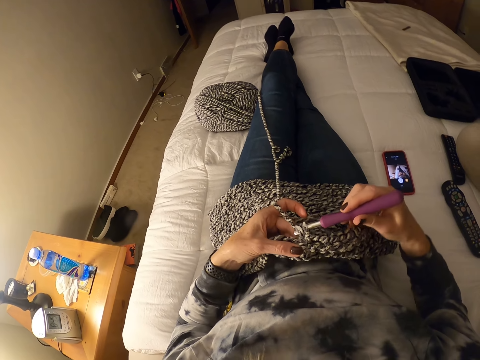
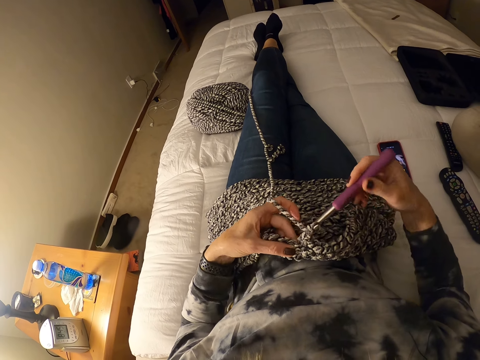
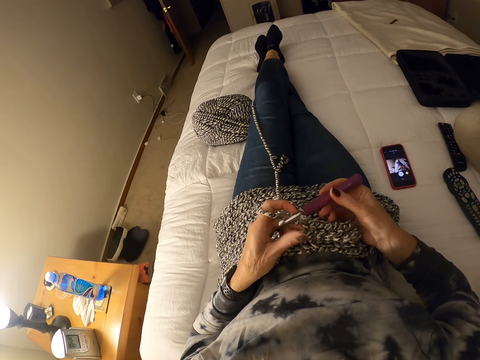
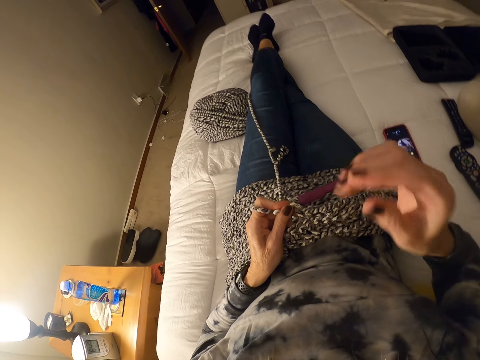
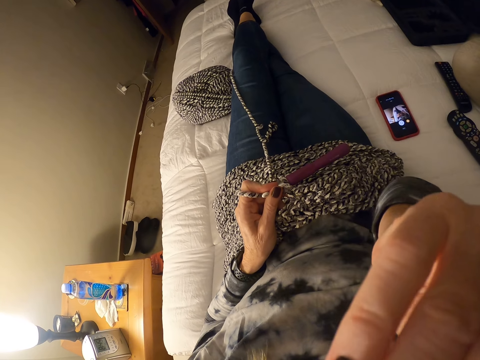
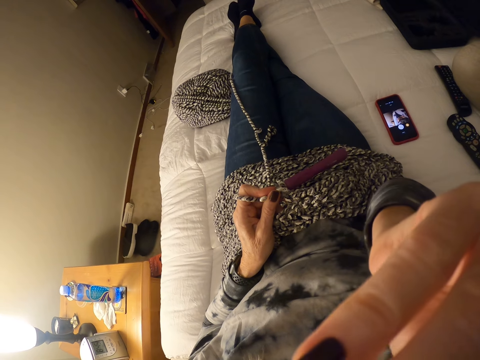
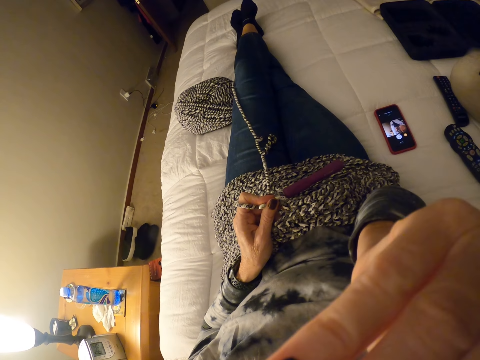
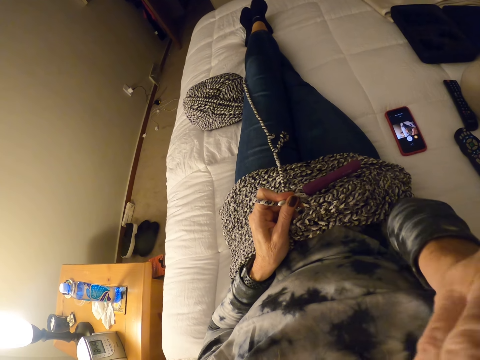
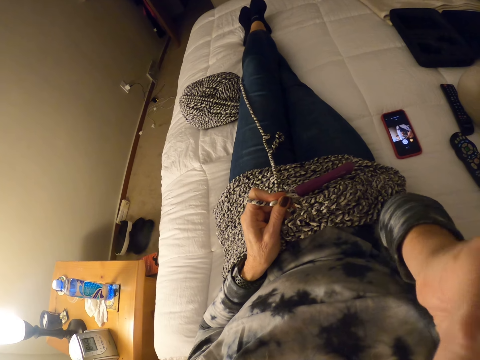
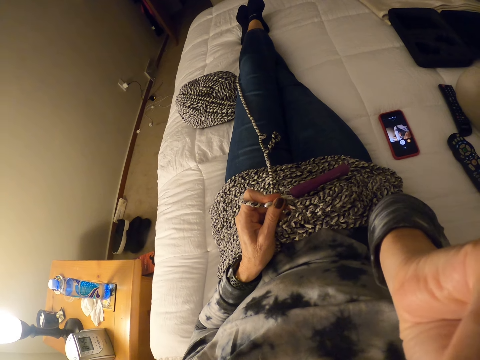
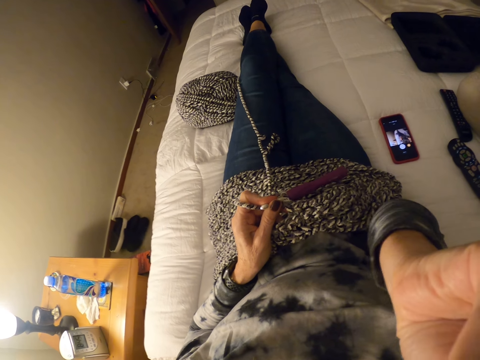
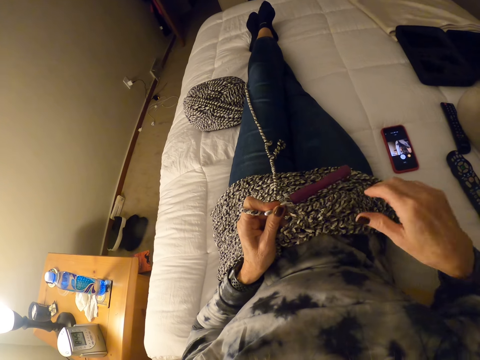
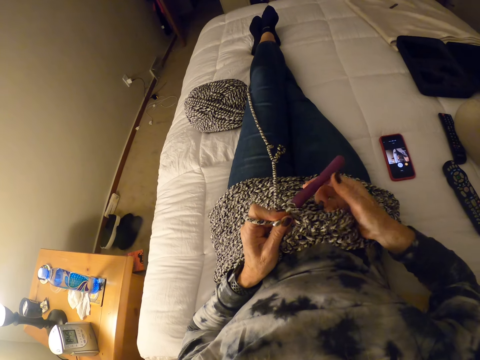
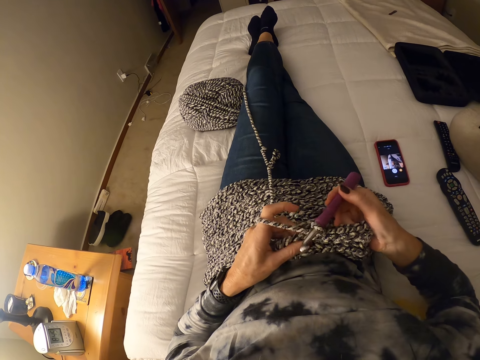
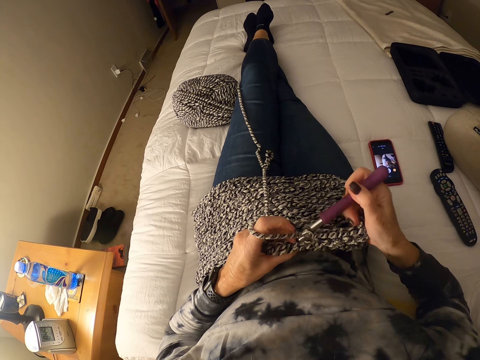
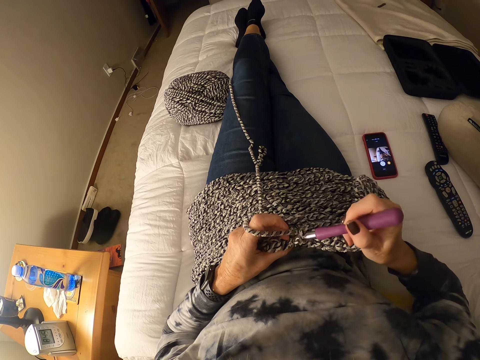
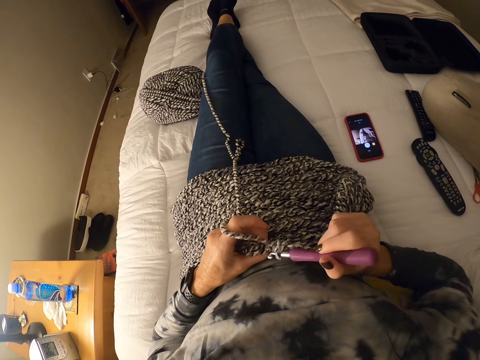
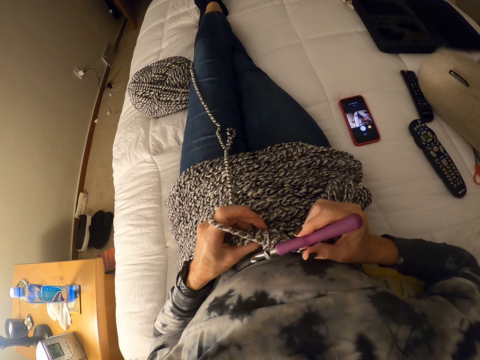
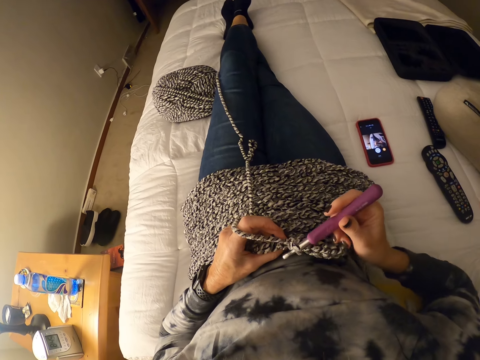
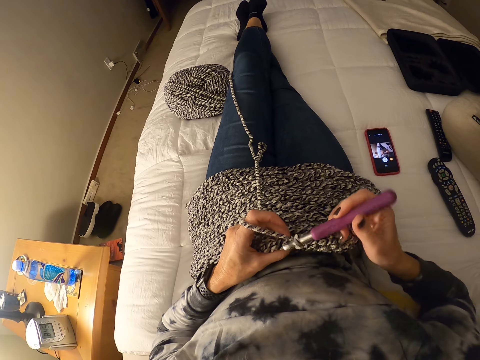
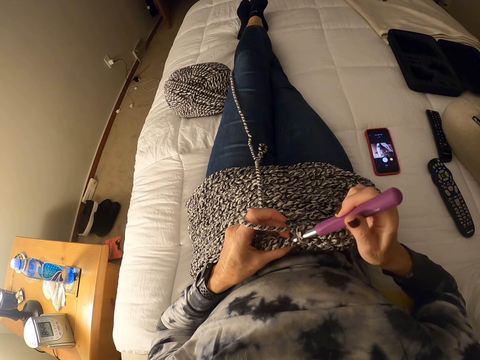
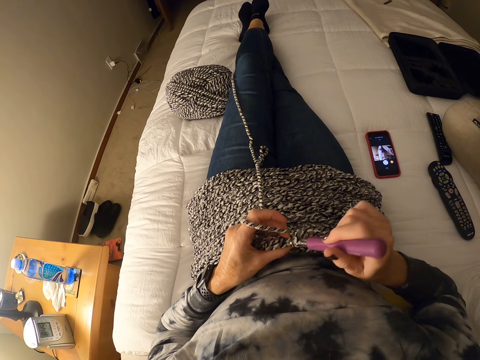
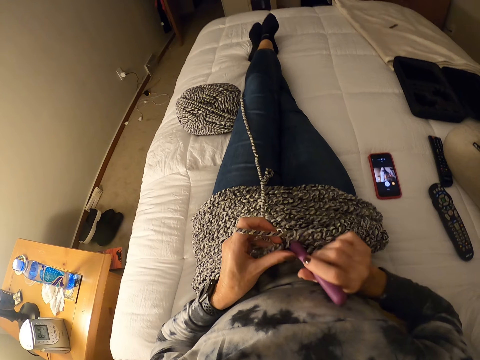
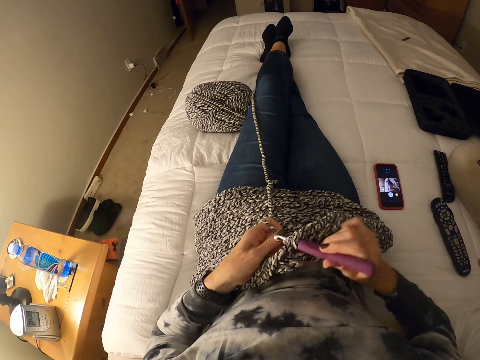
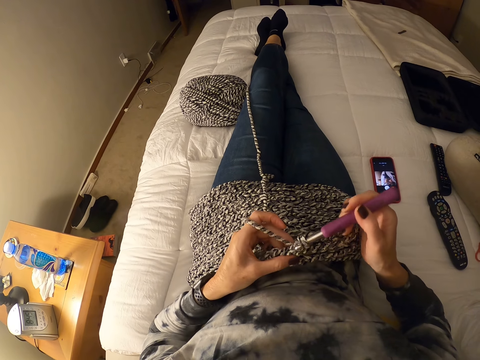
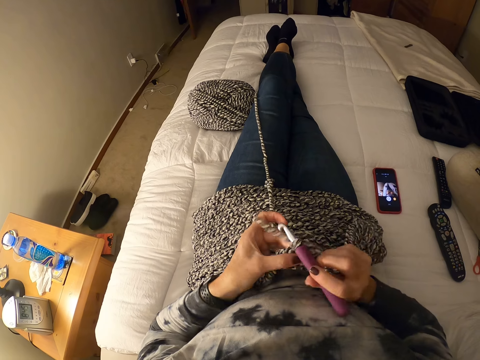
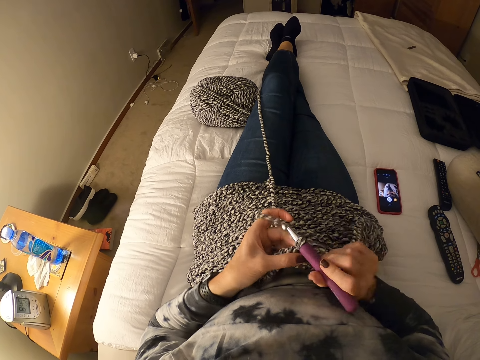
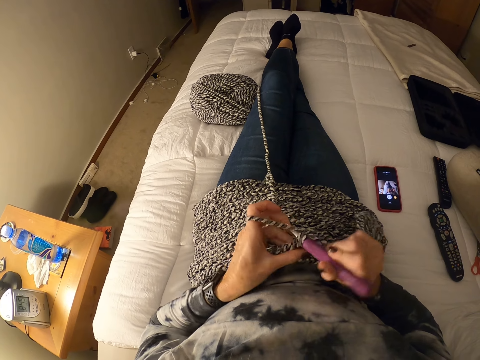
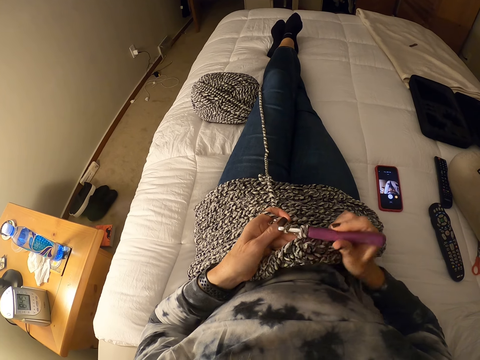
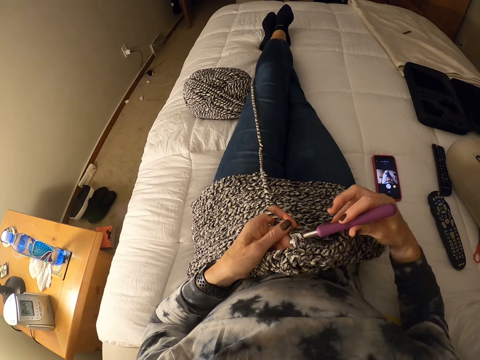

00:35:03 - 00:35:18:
The camera wearer raises up her hand. She drops her hand down. She crochets with a yarn and a crochet hook.

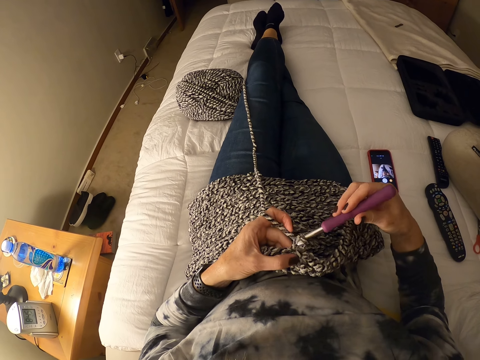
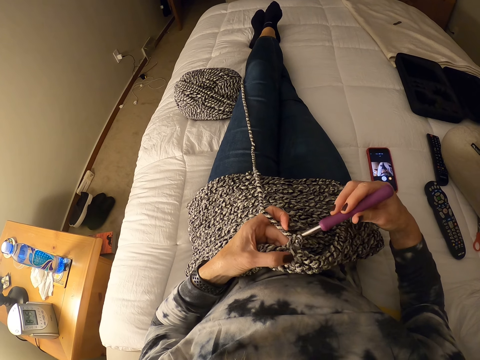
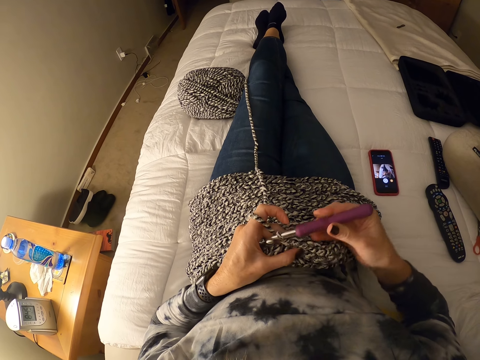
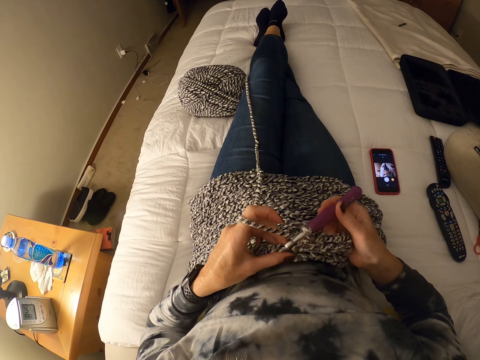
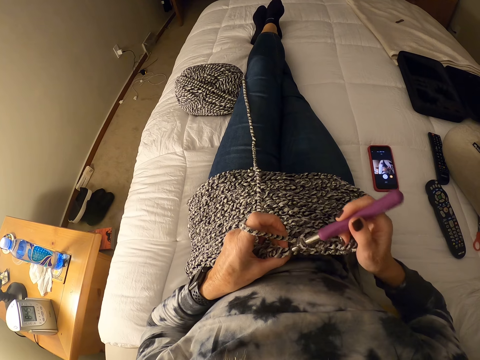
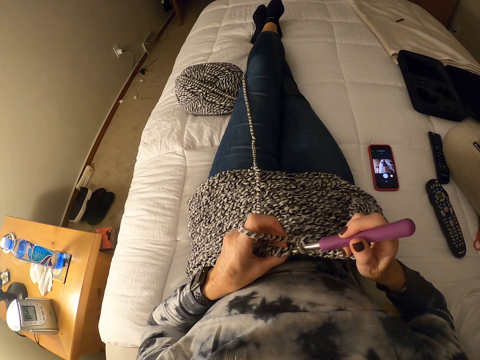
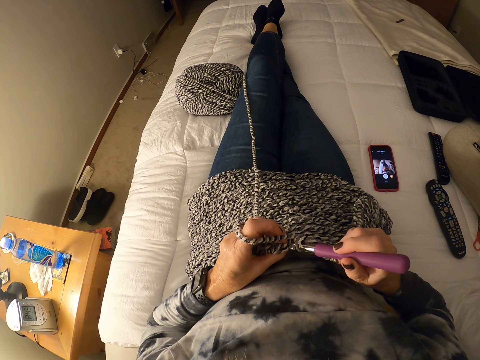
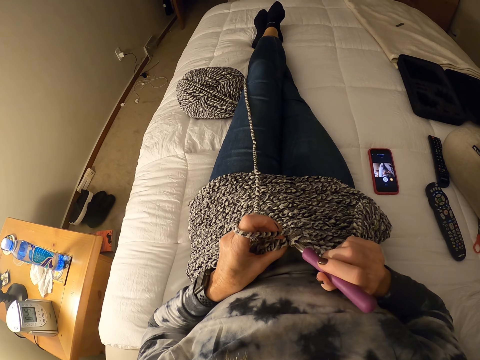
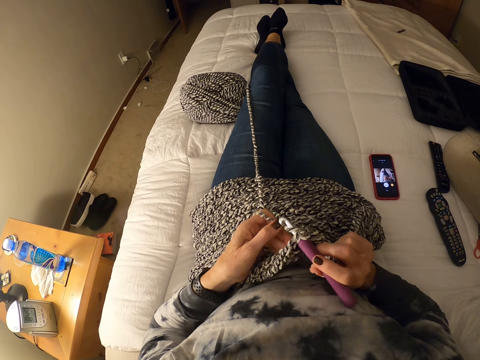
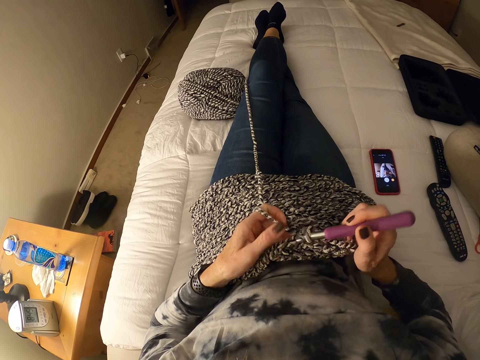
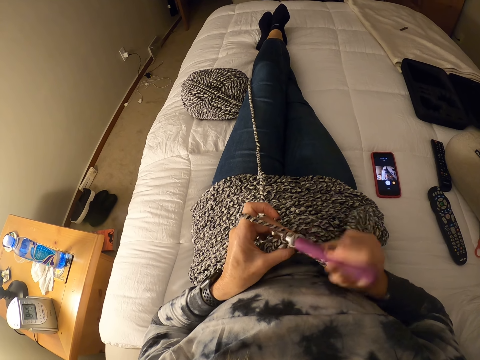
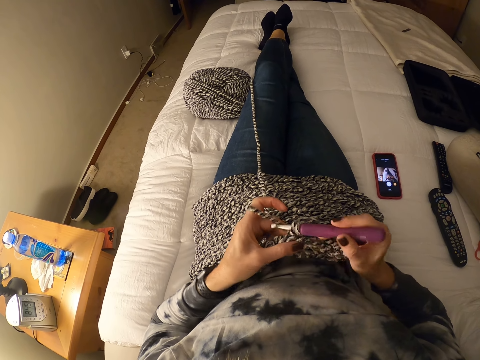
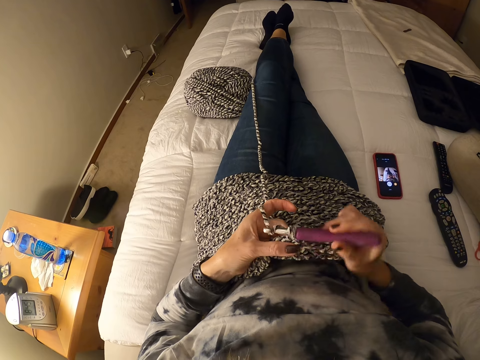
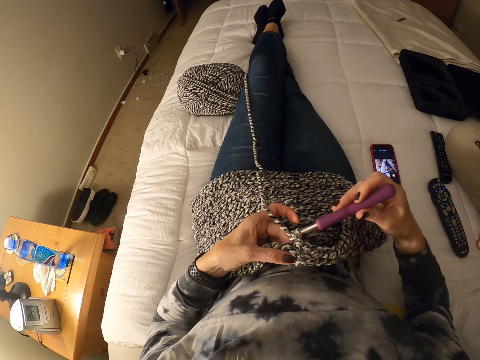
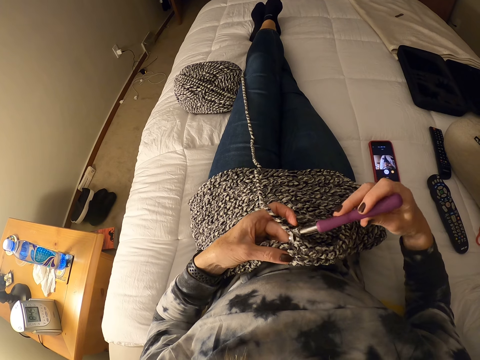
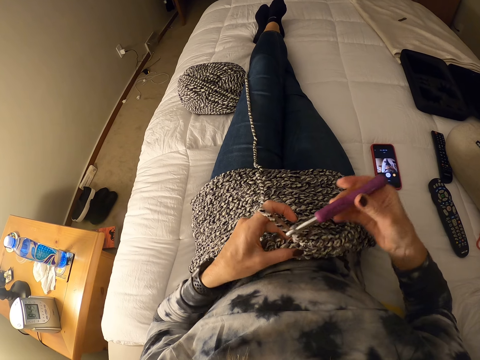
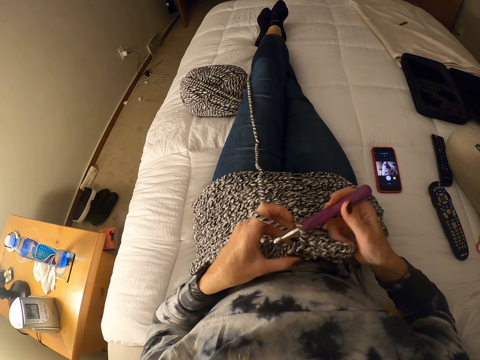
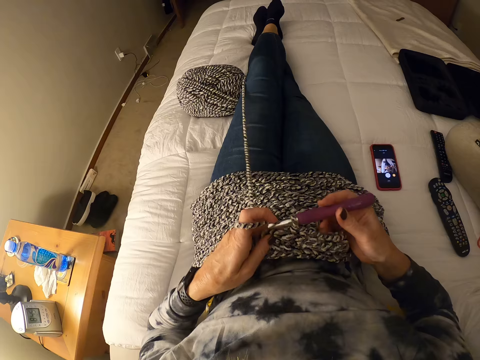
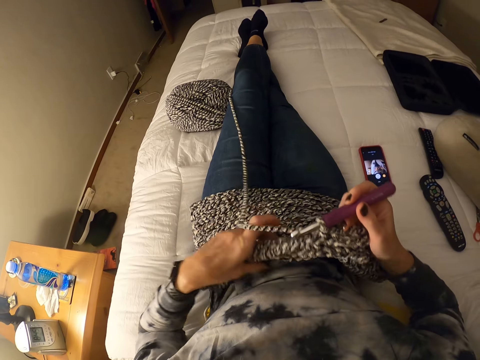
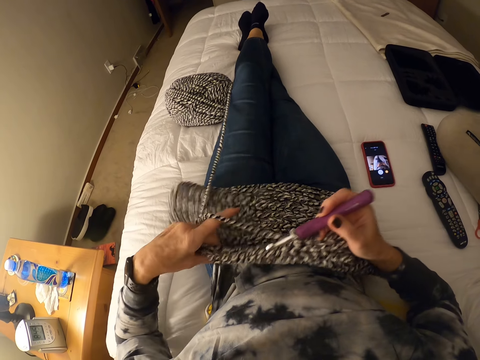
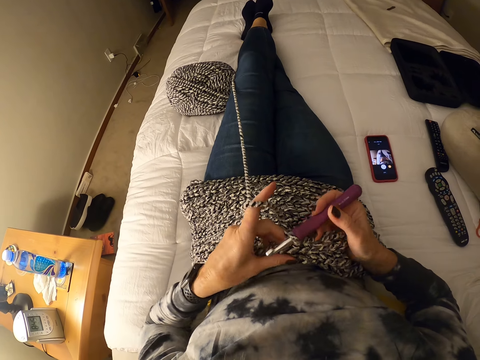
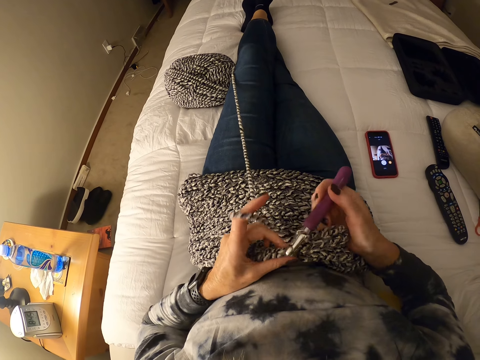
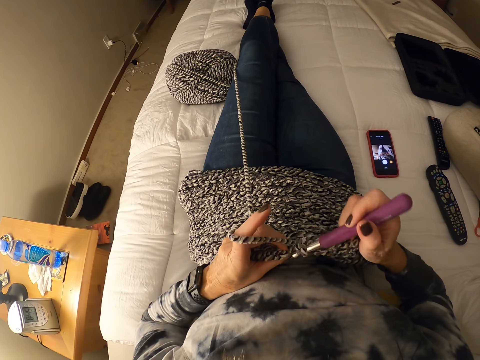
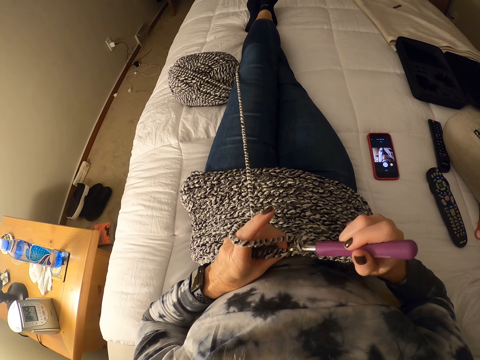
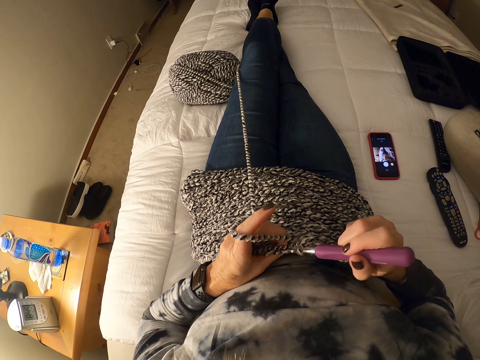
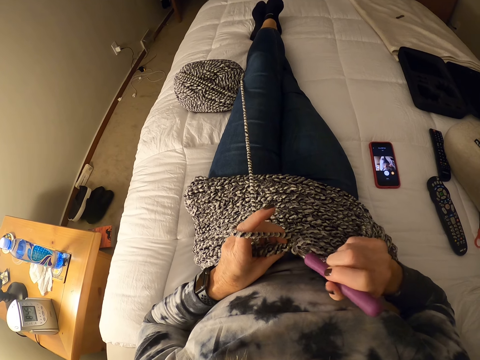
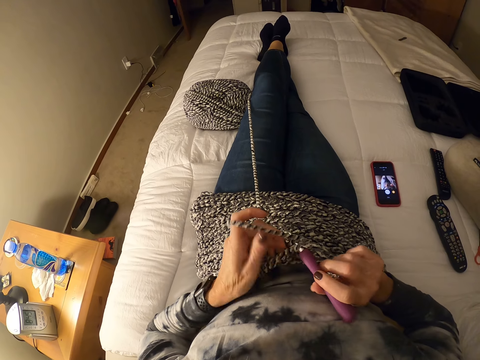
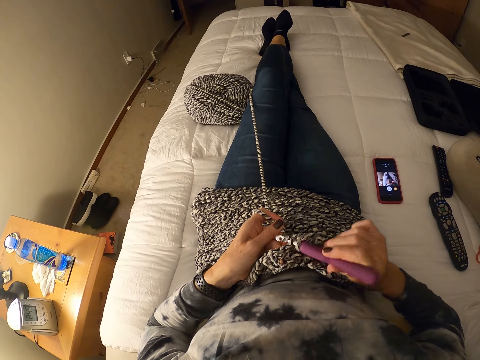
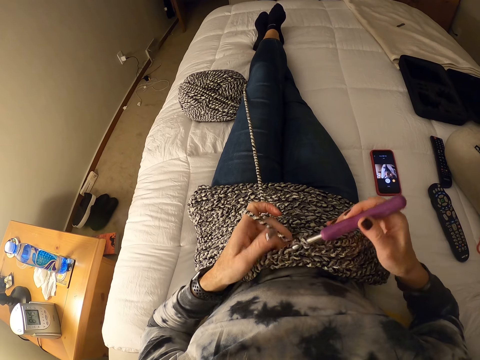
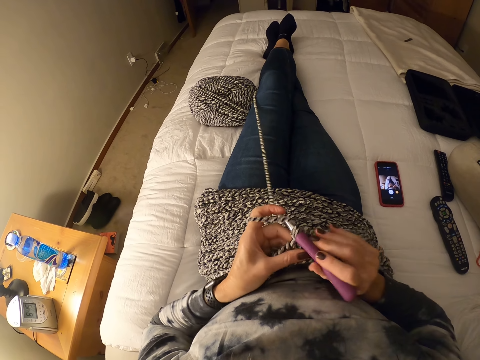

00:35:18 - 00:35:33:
The camera wearer pulls the fabric. She tugs at the yarn with her hand. She crochets with the yarn and a crochet hook.
